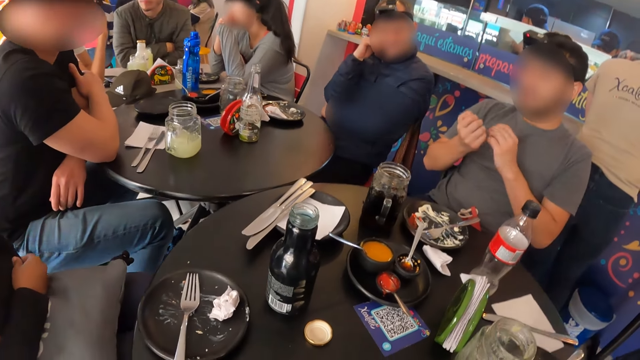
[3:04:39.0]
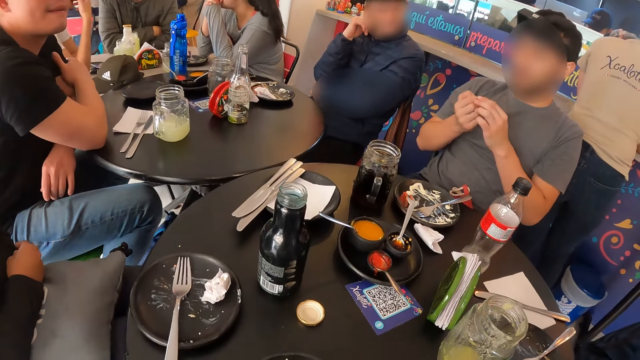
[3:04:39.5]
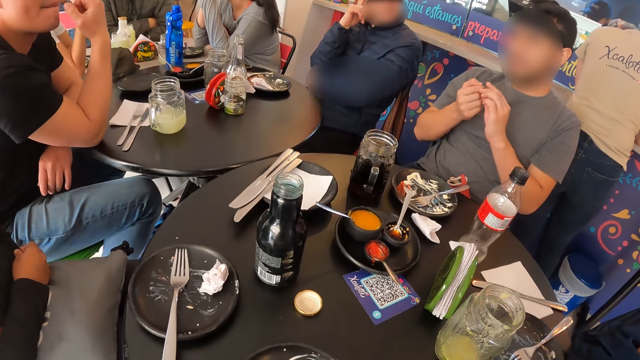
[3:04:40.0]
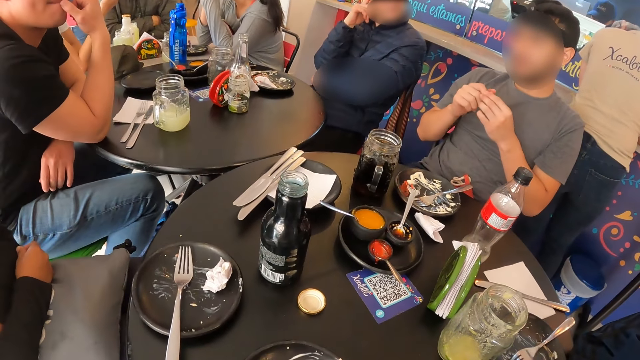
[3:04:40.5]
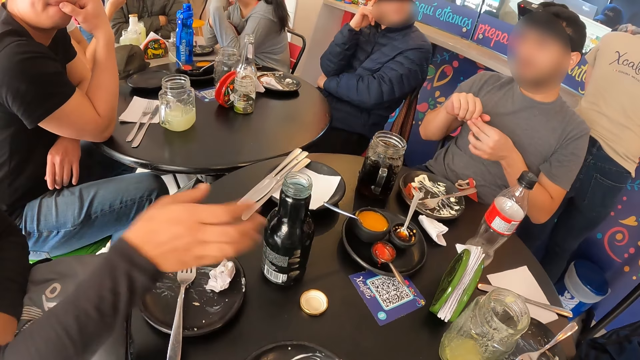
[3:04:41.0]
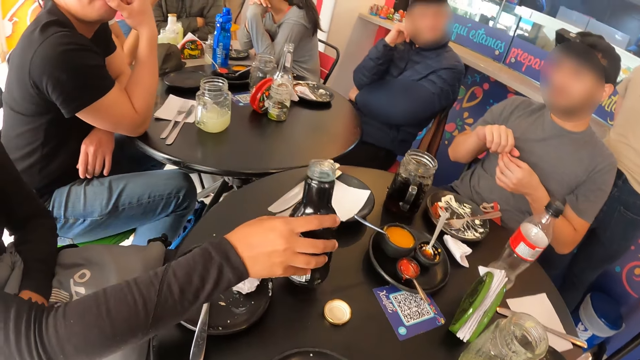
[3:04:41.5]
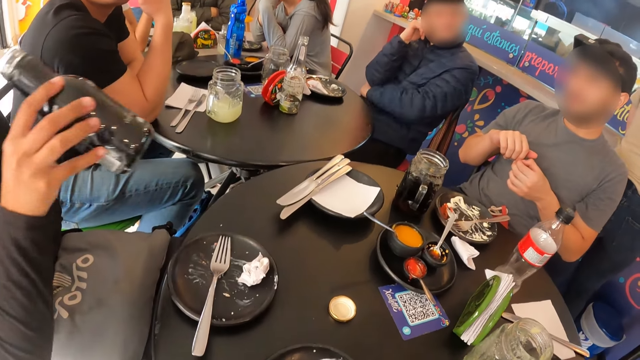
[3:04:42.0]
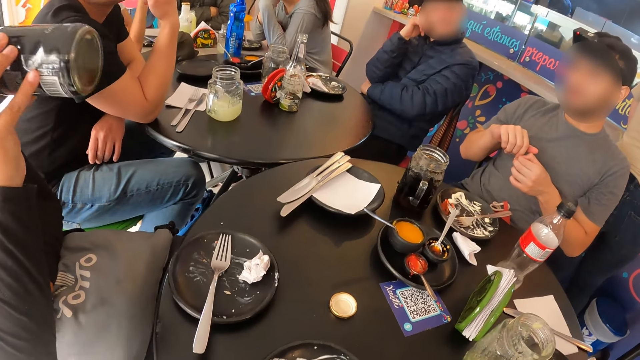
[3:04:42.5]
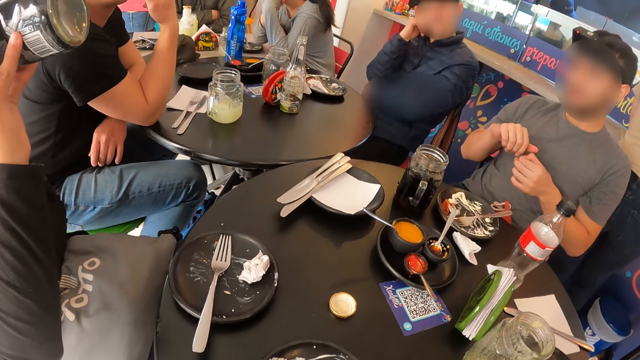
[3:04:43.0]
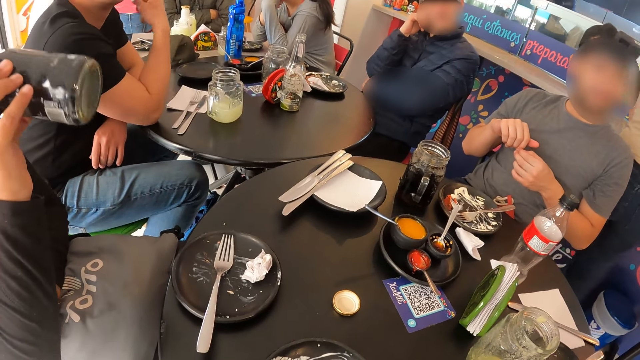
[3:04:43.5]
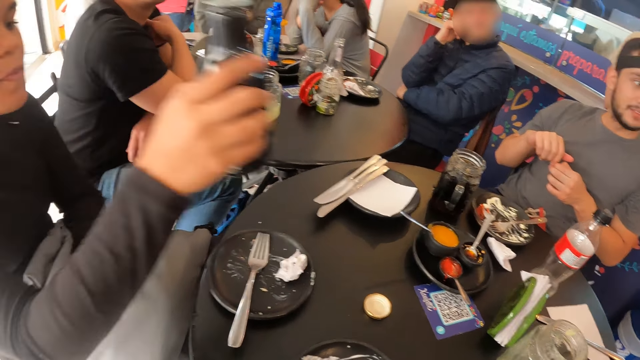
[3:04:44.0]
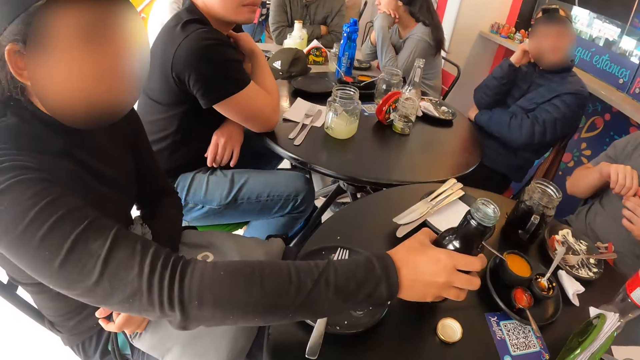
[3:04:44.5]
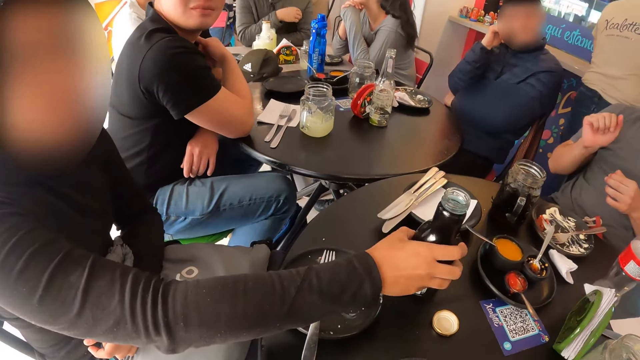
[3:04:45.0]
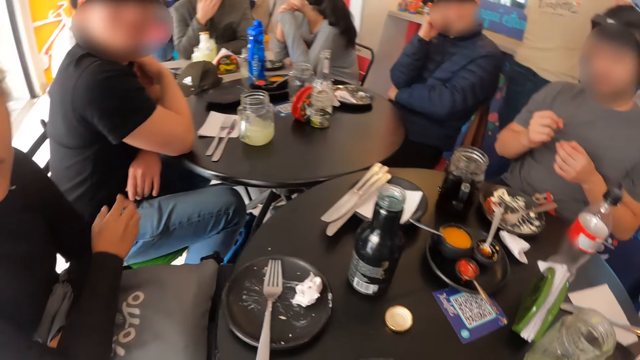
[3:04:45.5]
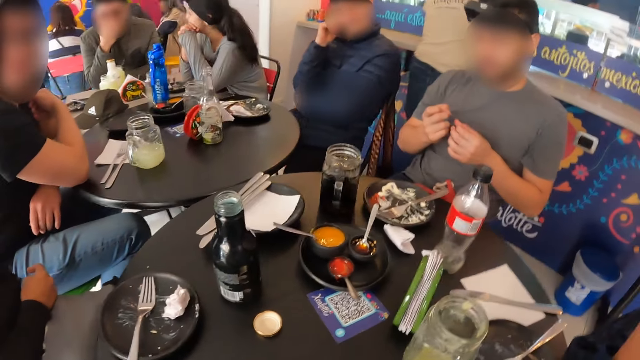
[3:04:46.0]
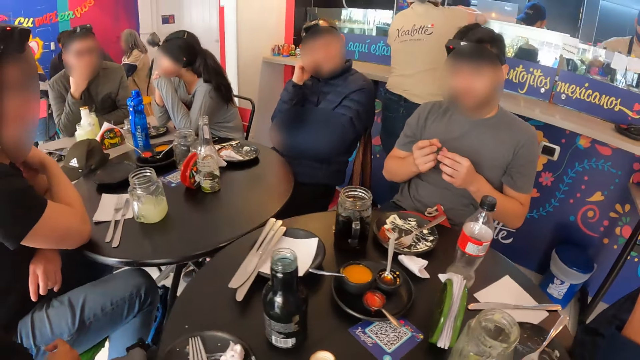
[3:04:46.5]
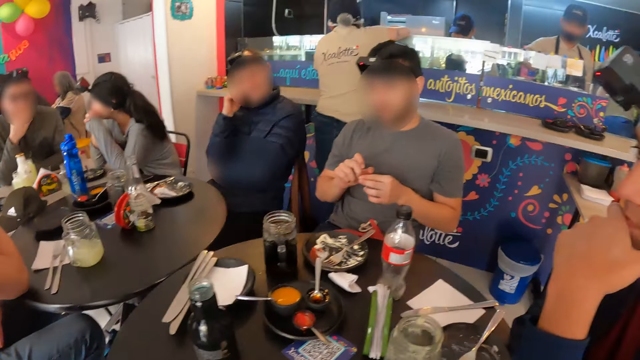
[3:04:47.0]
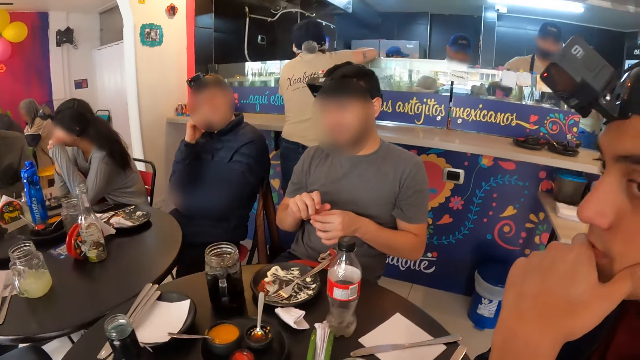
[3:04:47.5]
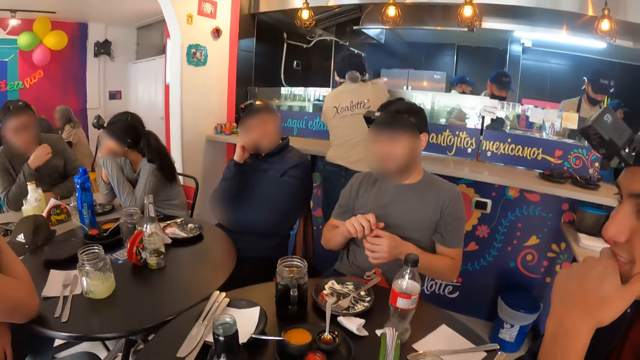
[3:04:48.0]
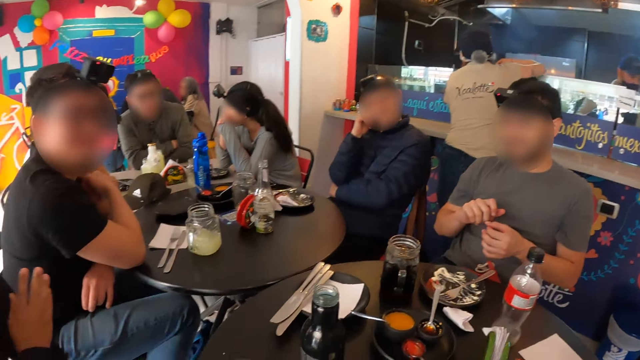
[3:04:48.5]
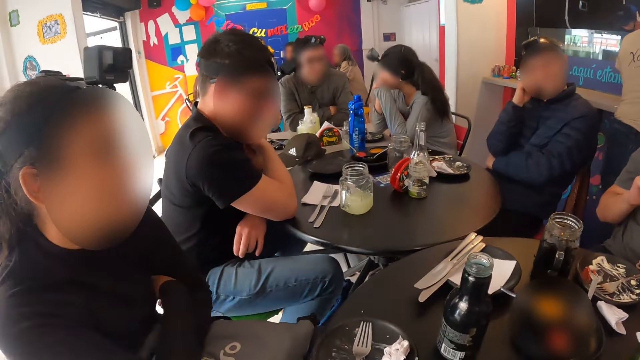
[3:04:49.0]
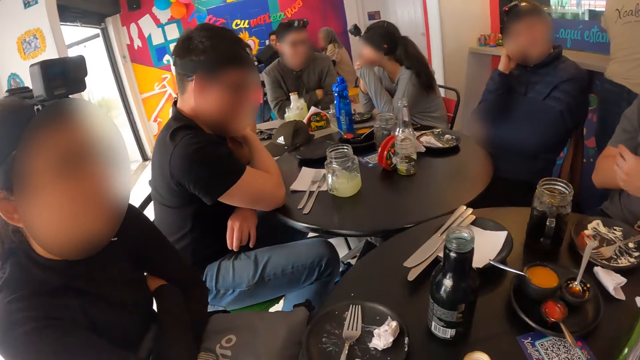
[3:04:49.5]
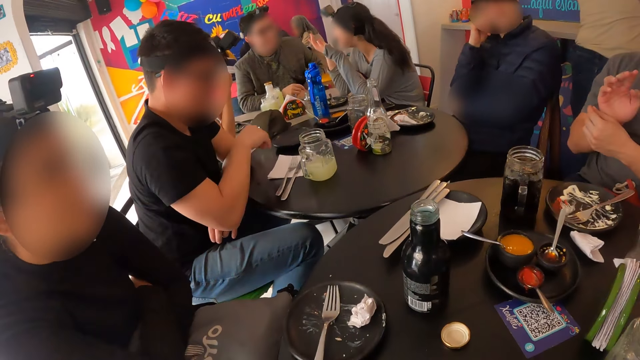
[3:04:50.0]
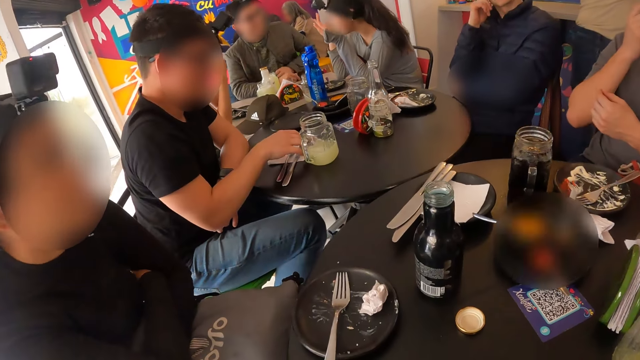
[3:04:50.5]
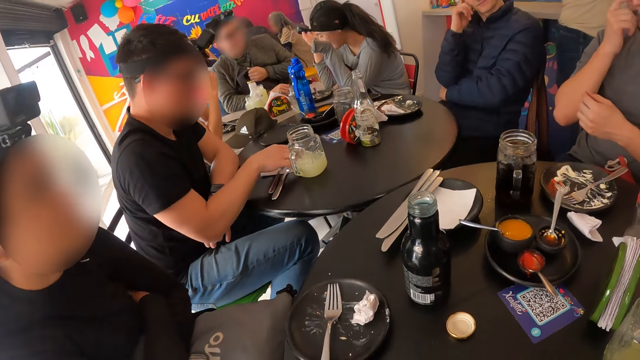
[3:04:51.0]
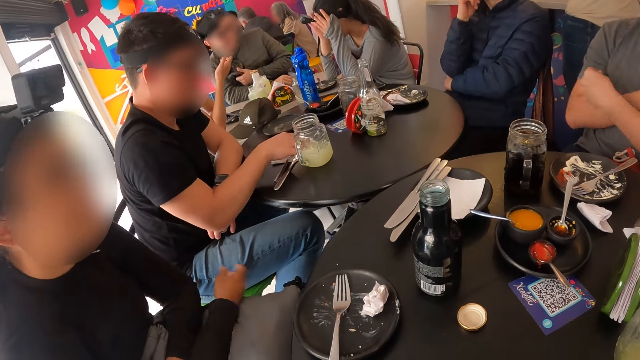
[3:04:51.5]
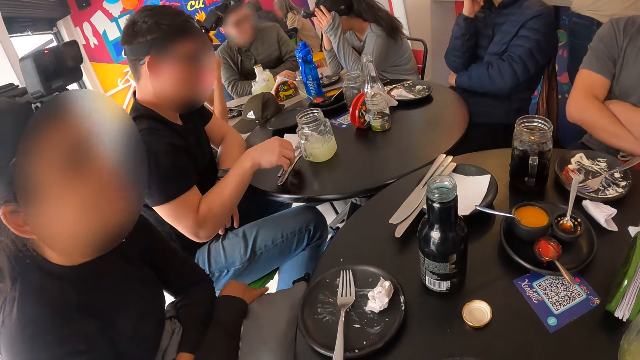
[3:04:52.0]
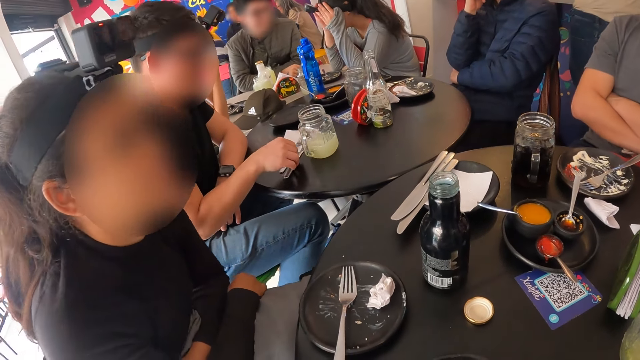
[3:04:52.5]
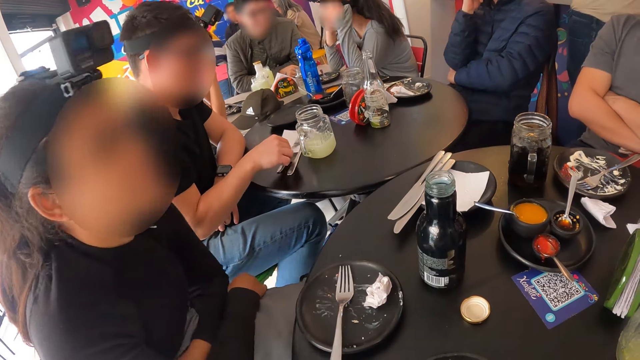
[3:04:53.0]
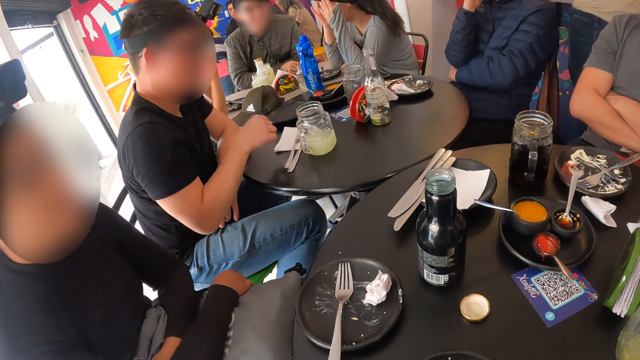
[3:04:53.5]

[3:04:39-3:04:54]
A person looks on his fingernails and touches a finger. A woman picks up the bottle of soda on the table with her right hand. The woman drinks soda from the bottle of soda in her right hand. The woman drops the bottle of soda on the table with her right hand. The camera wearer looks around. A man moves a knife and fork on a tissue paper on the table with his right hand.

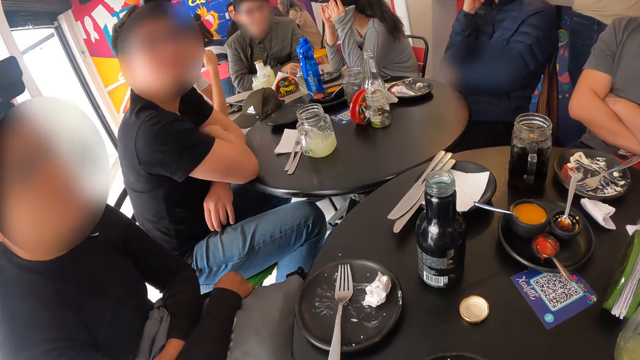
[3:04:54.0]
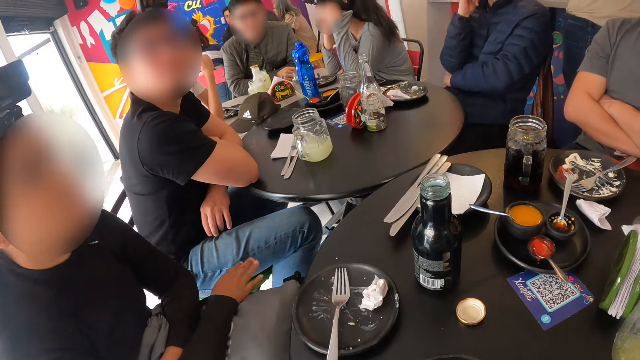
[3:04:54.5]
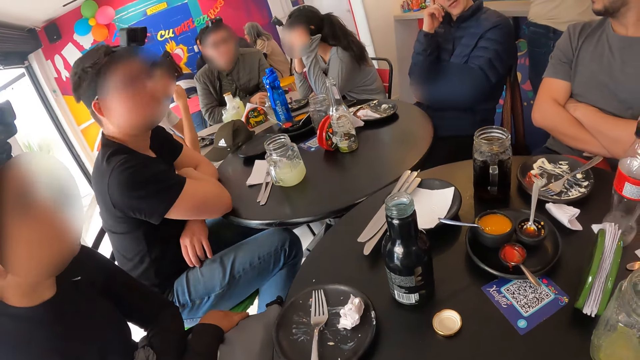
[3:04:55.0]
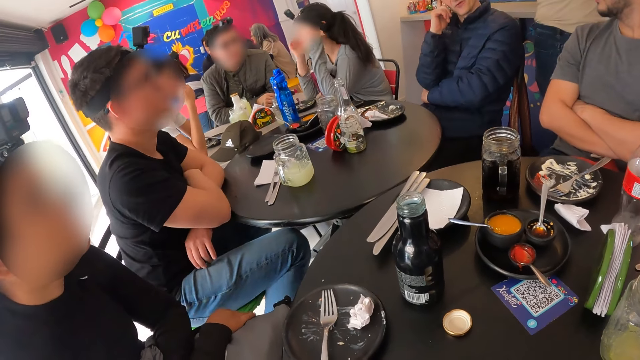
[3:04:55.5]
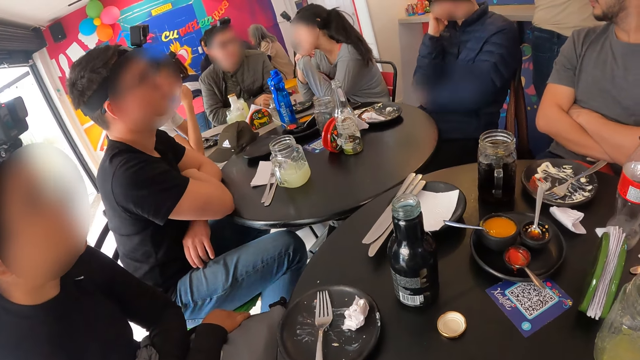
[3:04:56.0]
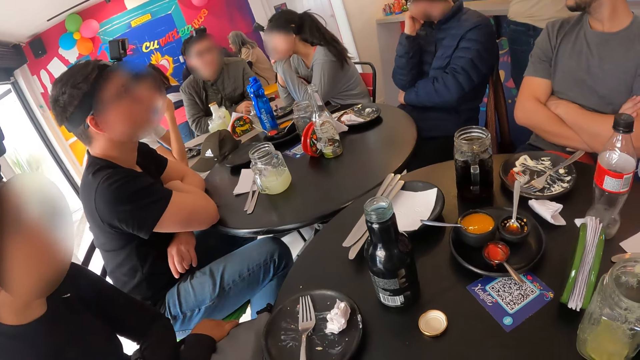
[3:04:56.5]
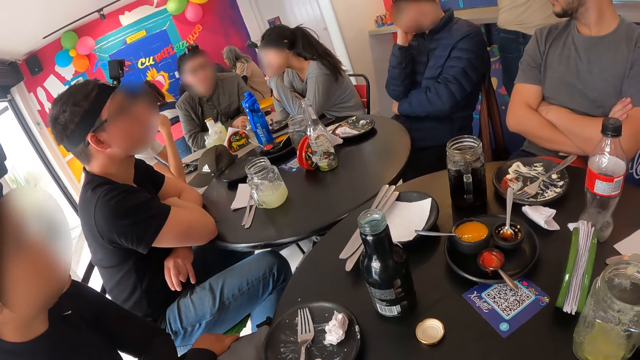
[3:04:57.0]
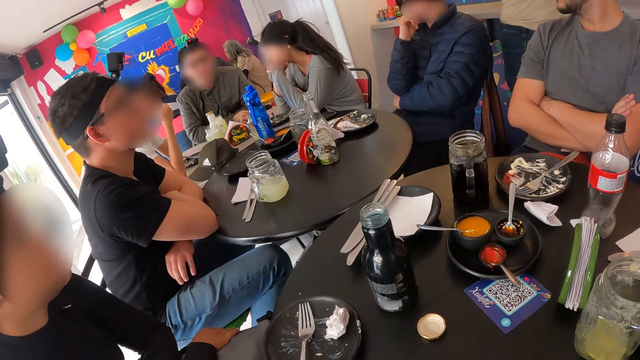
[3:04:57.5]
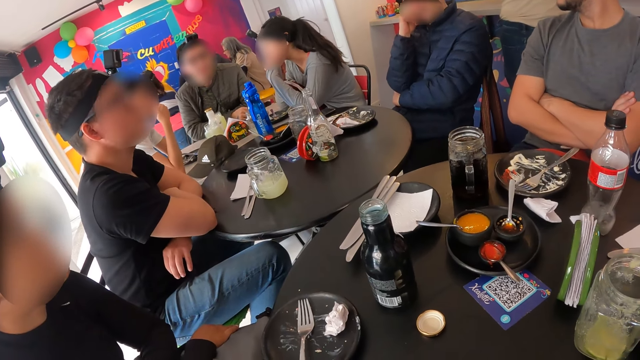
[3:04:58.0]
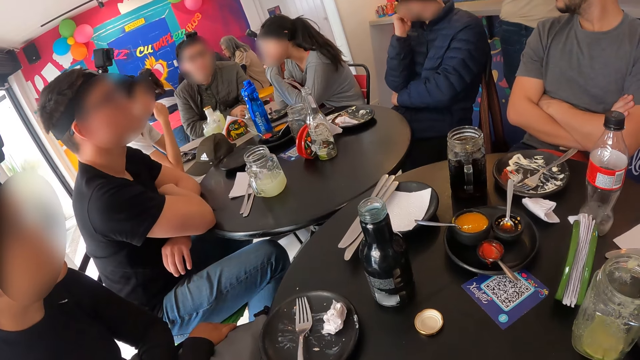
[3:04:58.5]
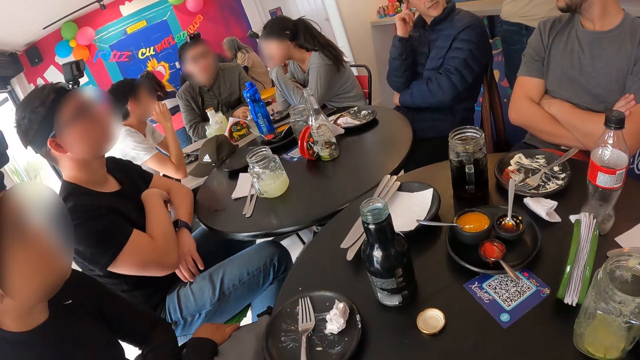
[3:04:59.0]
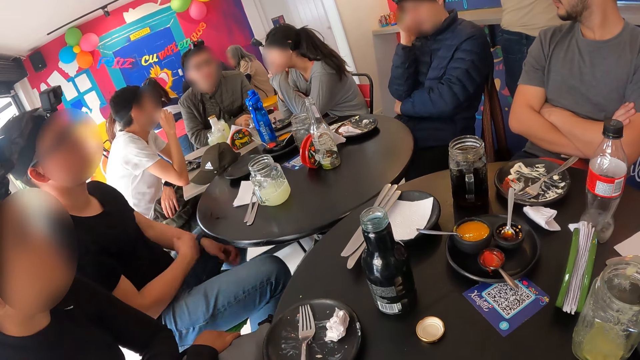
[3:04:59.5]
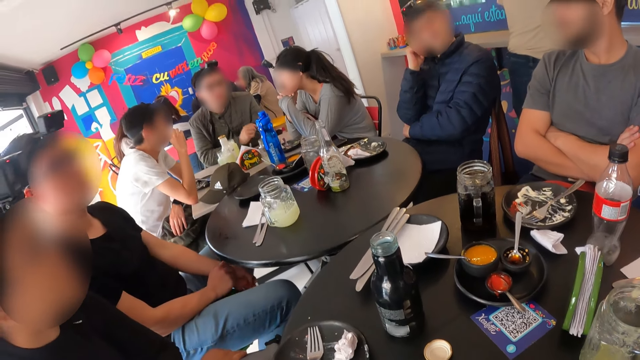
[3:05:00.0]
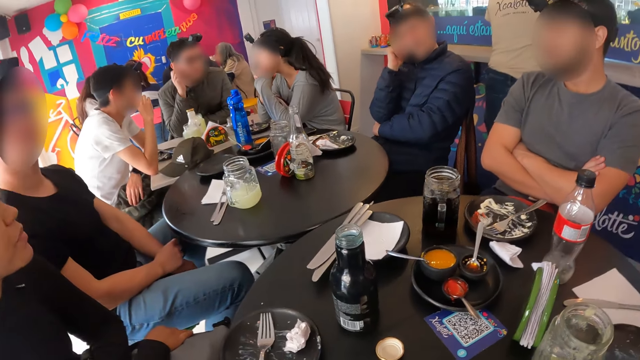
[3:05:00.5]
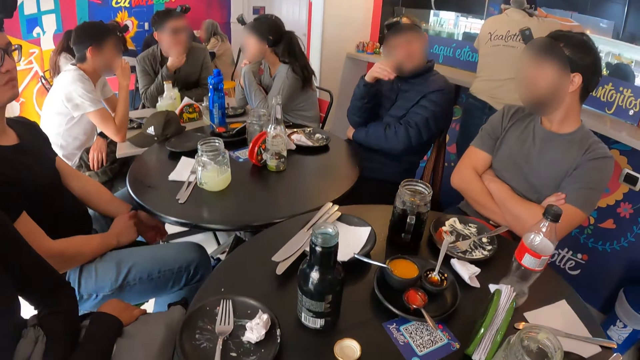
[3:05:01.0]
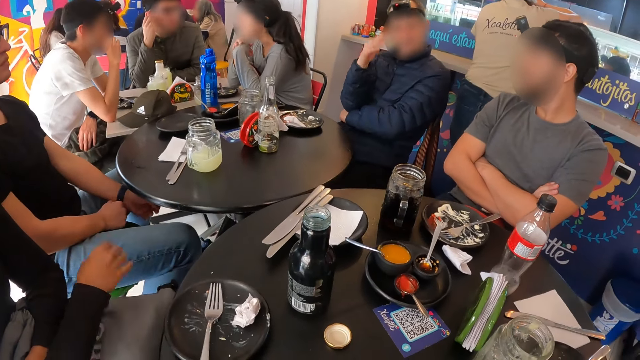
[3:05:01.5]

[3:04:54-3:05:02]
The camera wearer looks at friends.
